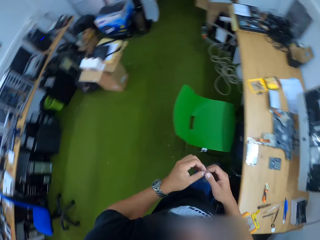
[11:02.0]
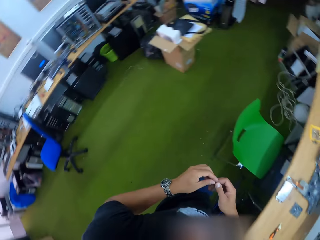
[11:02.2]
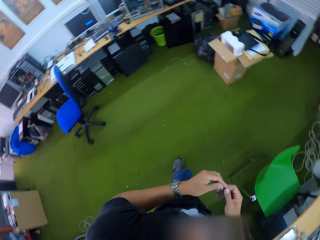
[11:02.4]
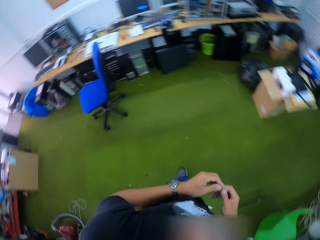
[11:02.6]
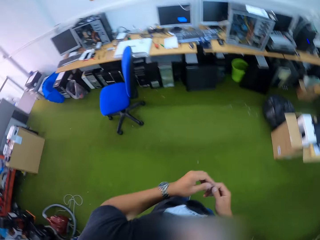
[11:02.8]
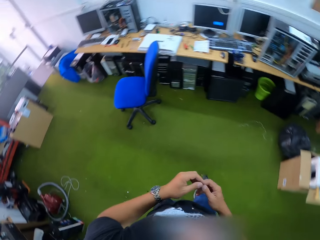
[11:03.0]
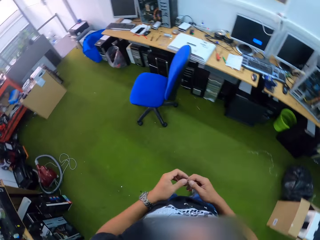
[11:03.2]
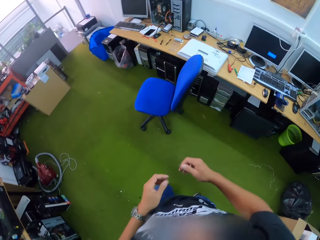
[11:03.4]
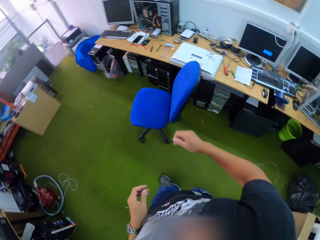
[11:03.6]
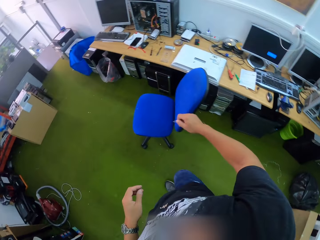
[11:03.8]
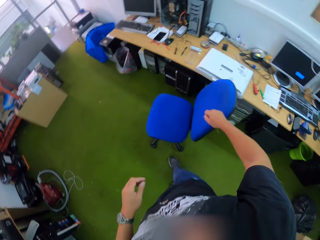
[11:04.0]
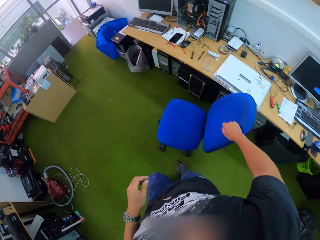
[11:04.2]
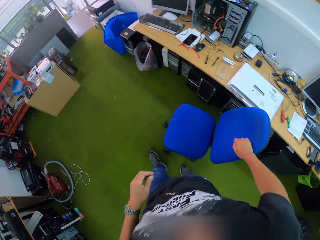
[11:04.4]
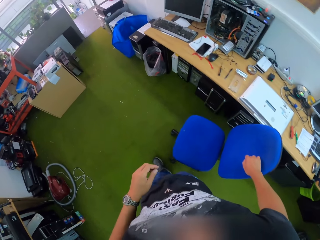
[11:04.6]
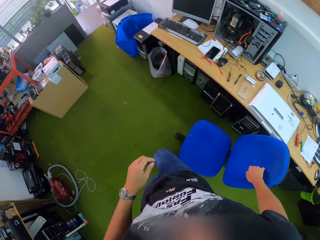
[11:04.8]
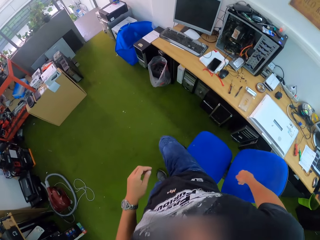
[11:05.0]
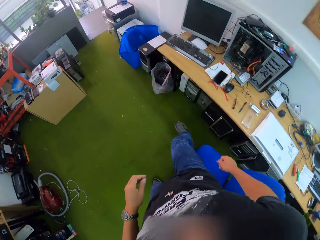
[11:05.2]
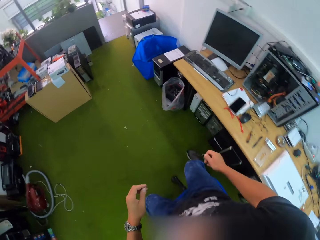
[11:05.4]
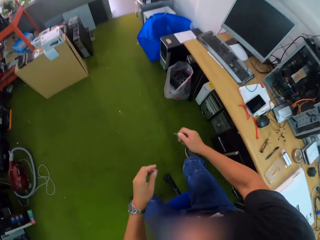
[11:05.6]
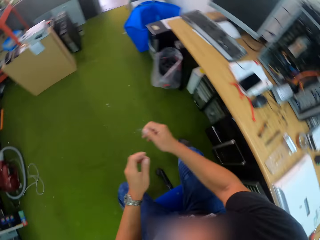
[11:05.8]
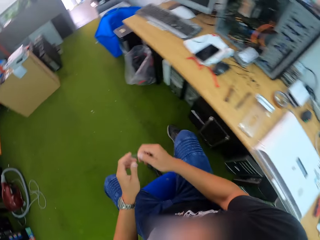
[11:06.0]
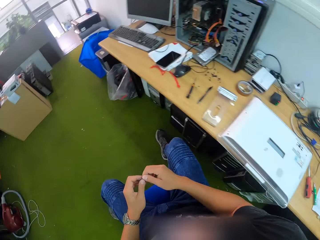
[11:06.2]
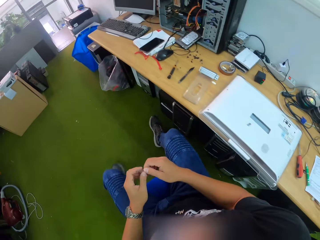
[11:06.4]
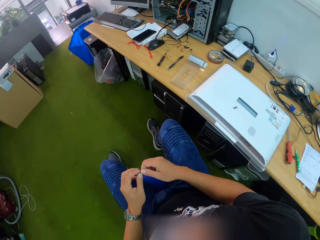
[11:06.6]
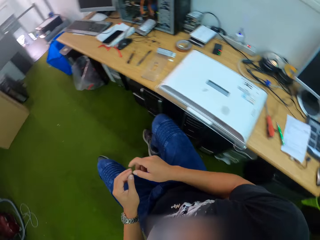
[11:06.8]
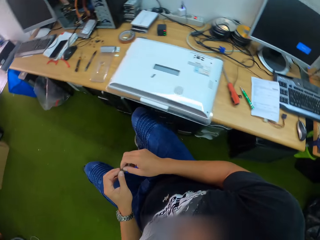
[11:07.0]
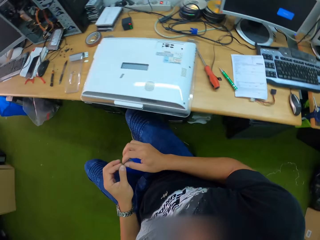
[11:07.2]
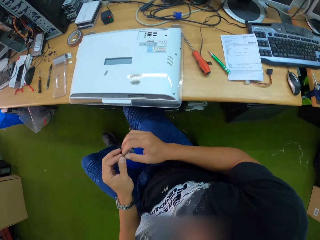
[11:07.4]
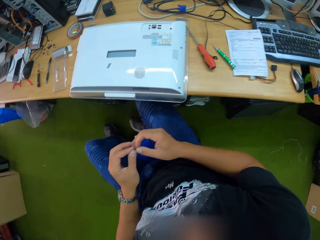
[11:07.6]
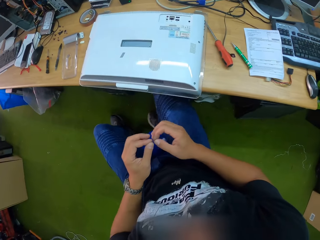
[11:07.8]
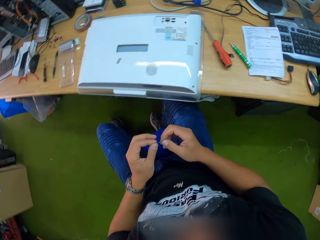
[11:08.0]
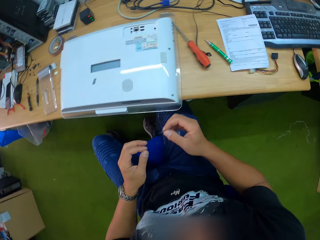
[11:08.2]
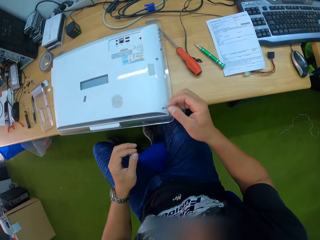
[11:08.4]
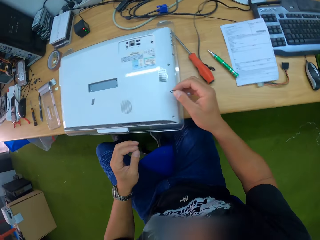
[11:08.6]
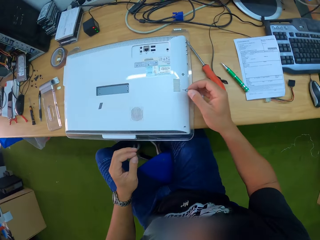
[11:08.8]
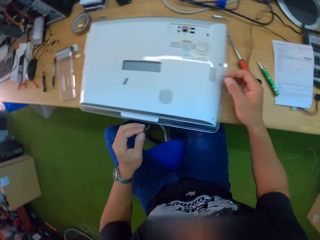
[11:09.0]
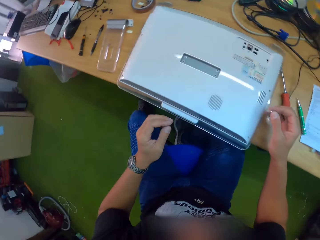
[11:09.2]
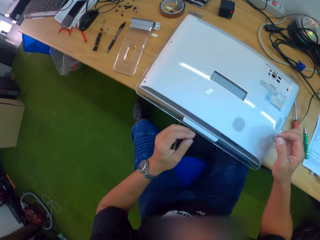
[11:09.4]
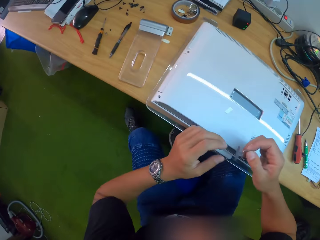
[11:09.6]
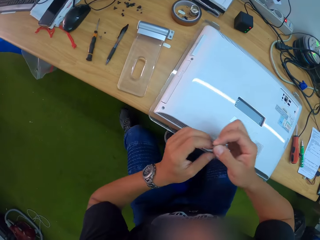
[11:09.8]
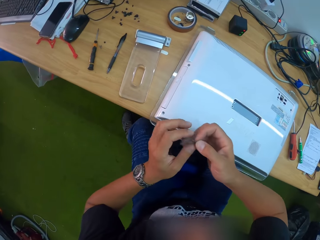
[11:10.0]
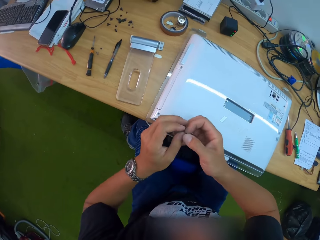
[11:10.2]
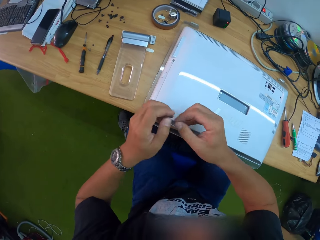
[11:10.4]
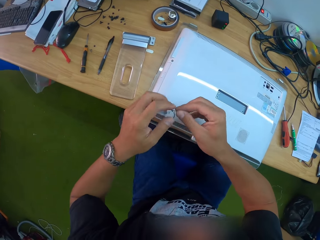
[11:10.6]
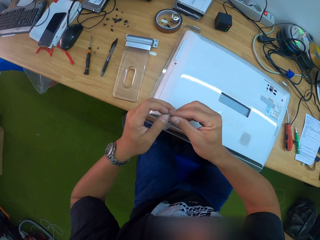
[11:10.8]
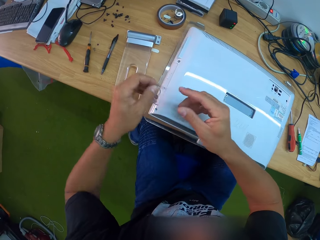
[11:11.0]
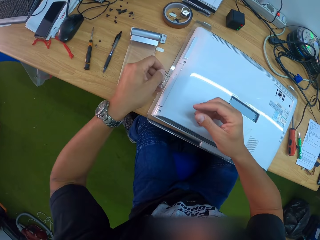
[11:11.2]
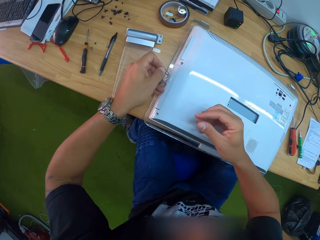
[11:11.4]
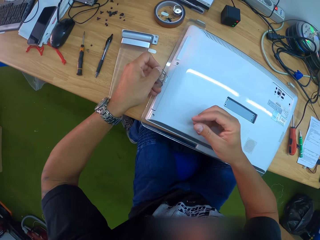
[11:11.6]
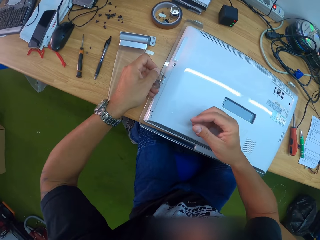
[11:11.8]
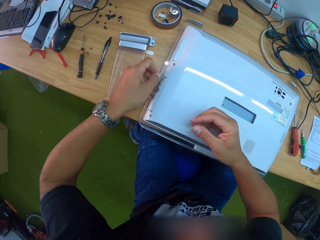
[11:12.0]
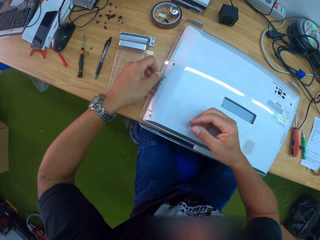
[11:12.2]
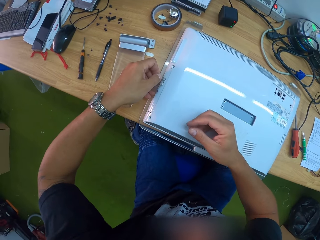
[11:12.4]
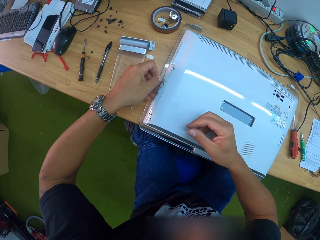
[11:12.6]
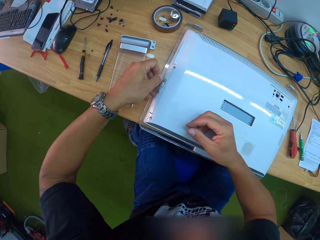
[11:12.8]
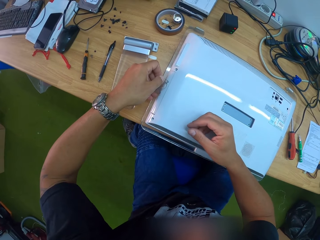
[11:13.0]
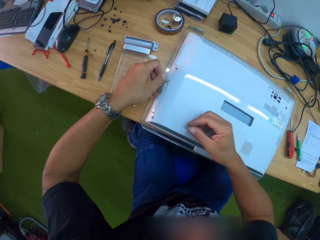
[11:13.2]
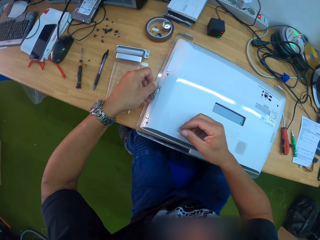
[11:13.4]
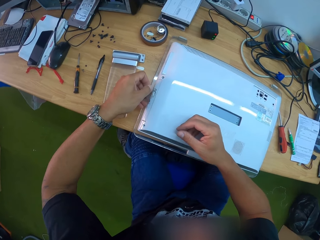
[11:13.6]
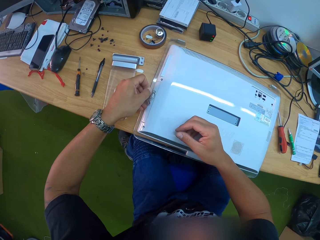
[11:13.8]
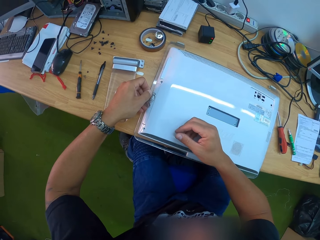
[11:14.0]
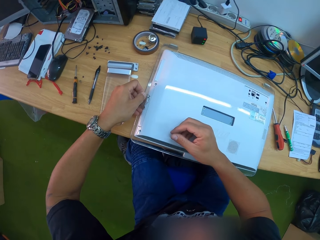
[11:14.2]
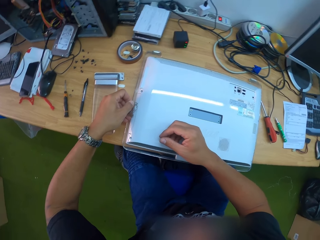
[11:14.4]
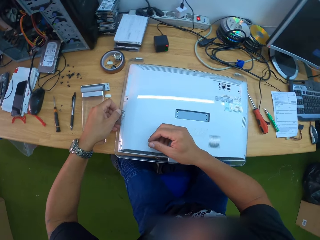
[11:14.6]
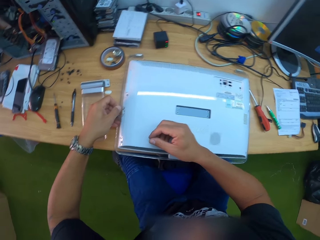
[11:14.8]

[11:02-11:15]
The camera wearer passes the eject pin from his left hand to his right hand. He walks to a table in the computer workshop. He touches a chair with his right hand. He sits on the chair. He holds the eject pin with both hands. He touches a desktop computer on the table with the eject pin in his right hand. He rotates on the chair. He passes the eject pin from his right hand to his left hand. He inserts the eject pin in a screw hole in the desktop computer with his left hand. He places his right hand on the desktop computer.

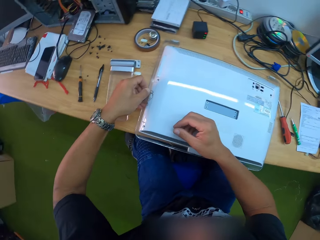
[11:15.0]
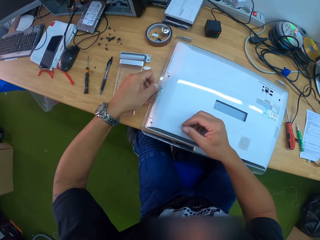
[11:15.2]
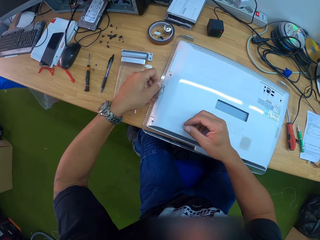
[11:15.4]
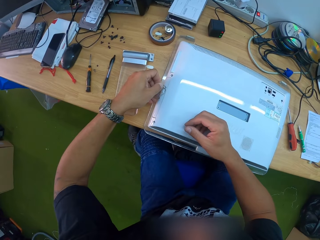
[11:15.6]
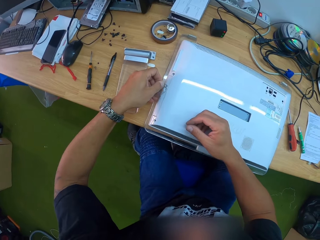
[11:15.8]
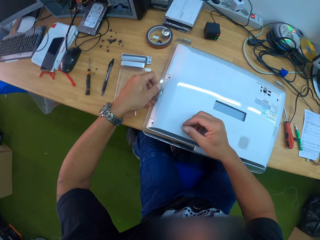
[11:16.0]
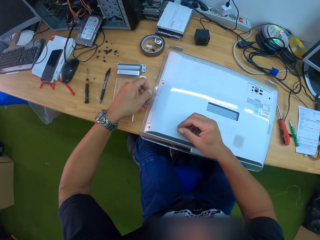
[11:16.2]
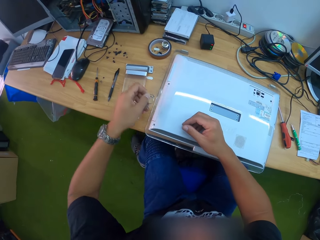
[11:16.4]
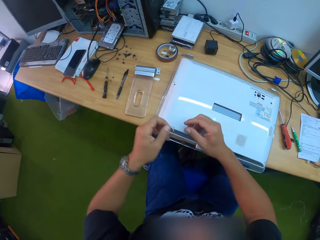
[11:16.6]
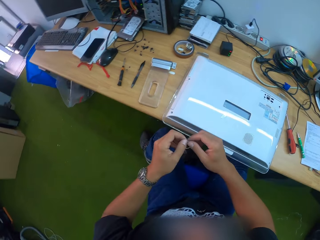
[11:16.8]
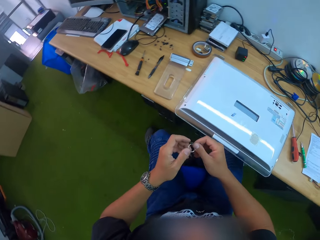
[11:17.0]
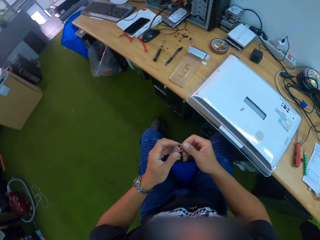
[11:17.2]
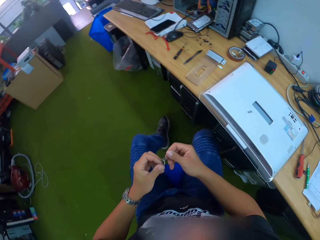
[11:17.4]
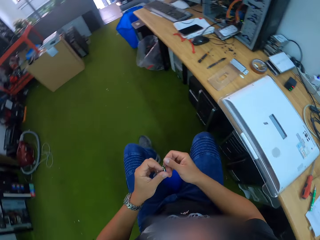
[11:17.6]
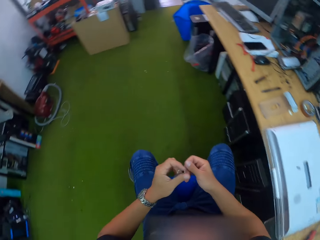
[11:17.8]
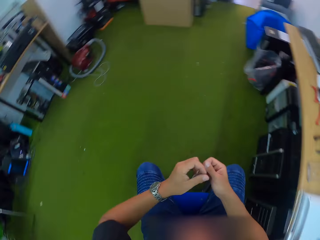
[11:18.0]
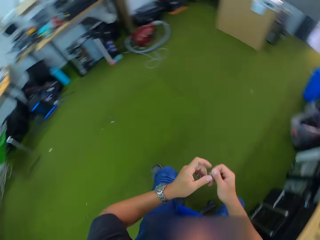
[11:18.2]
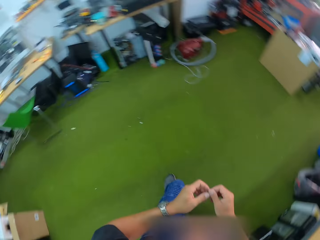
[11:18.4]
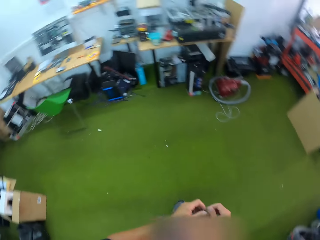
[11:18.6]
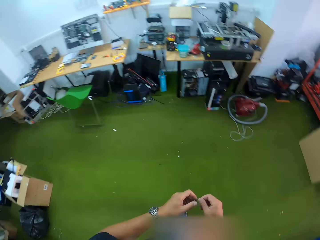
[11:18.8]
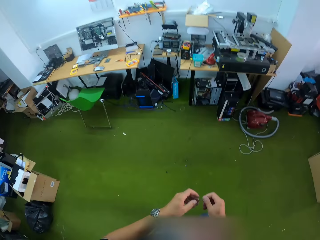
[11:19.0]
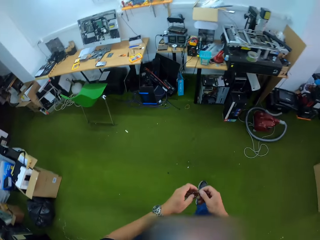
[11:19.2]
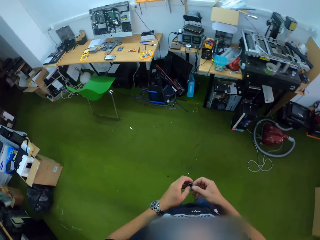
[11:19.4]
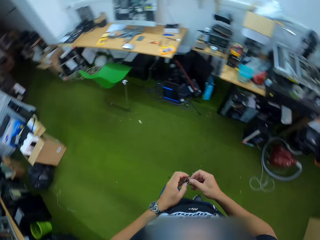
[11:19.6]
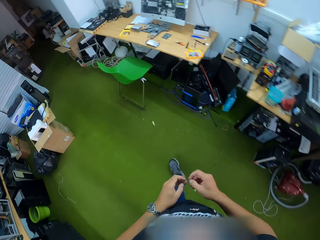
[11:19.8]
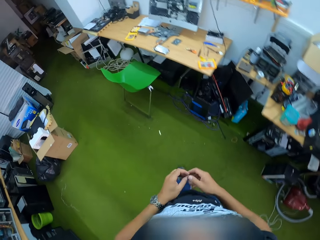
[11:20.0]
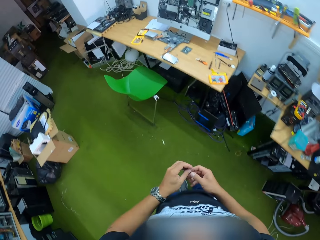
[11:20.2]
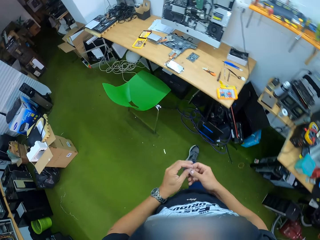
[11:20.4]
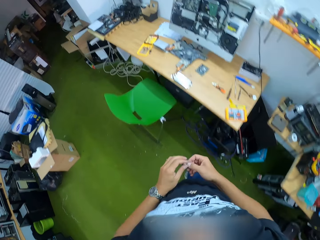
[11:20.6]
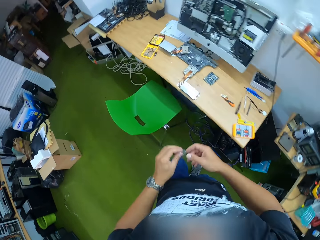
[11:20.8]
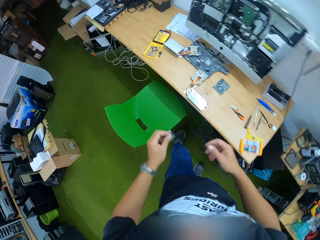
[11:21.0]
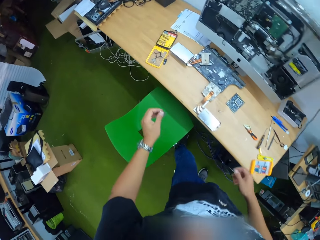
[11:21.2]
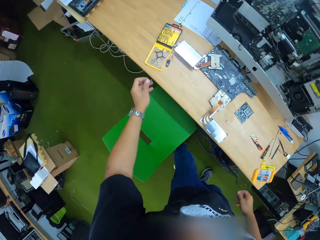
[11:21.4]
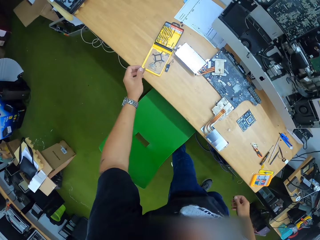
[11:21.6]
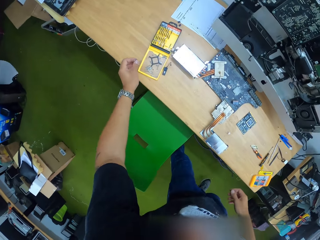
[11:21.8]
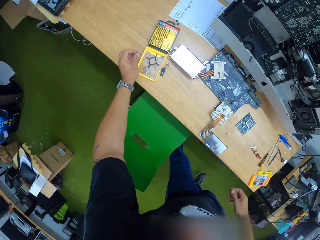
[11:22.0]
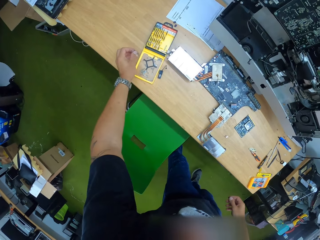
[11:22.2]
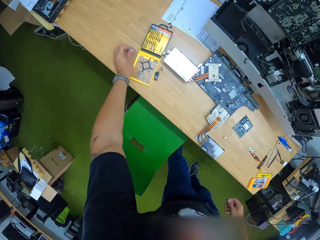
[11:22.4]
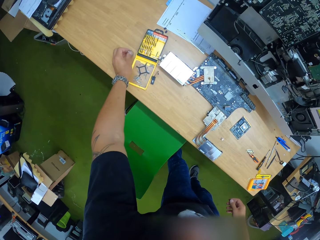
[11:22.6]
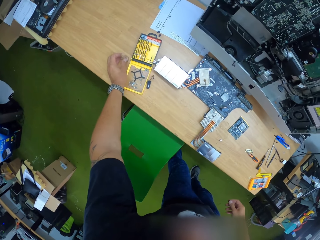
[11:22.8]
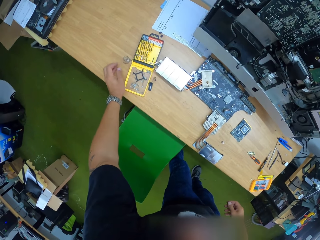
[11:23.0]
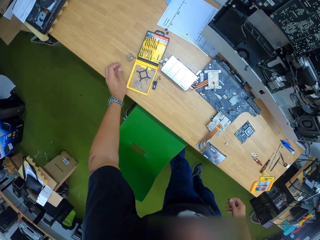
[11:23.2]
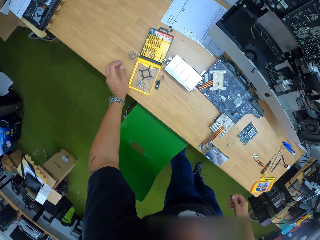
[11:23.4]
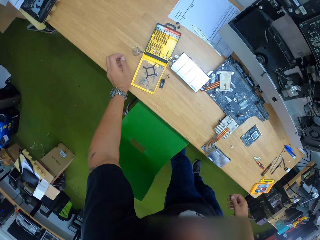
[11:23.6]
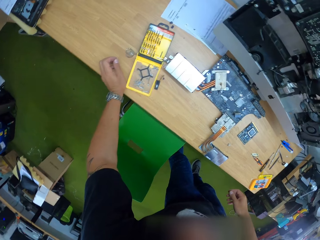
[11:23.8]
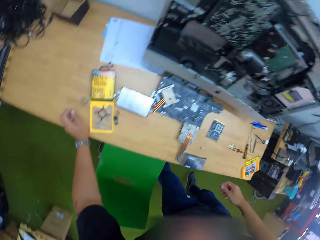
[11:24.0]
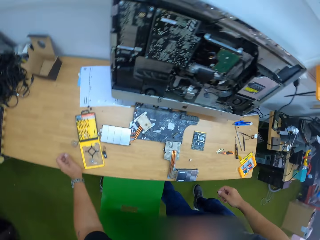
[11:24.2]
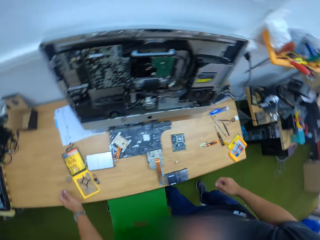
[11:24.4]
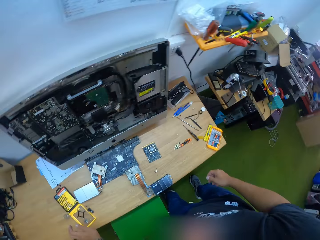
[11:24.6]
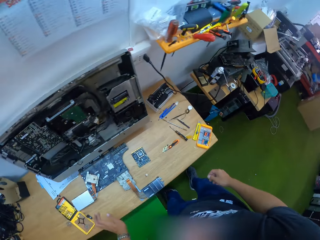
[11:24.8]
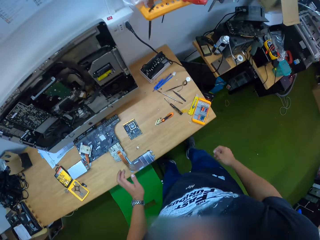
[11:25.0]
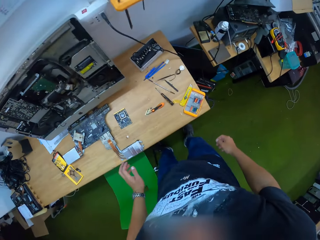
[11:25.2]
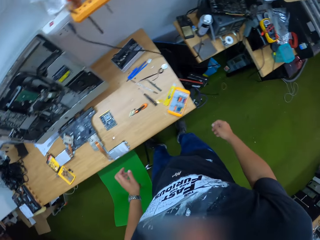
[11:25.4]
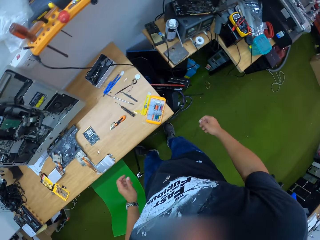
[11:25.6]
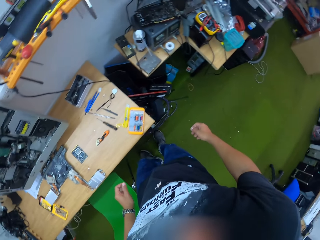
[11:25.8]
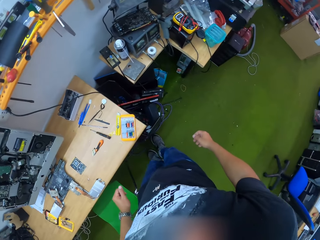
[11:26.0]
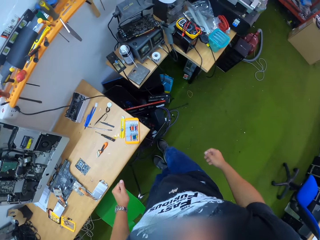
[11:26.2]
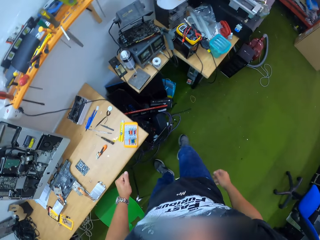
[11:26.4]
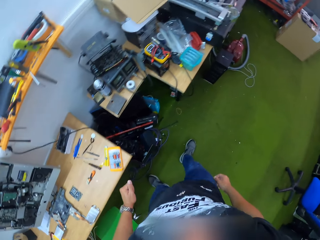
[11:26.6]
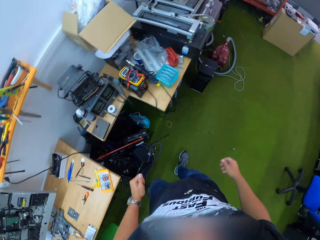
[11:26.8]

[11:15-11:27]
The camera wearer holds the eject pin with both hands. He rotates with the chair and gets up from the chair. He walks to the table. He drops the eject pin on the table with his left hand. He looks around.
